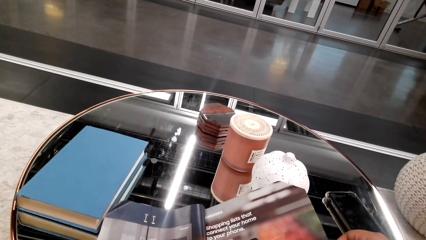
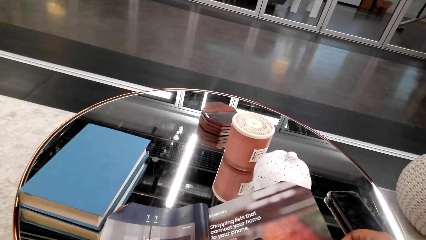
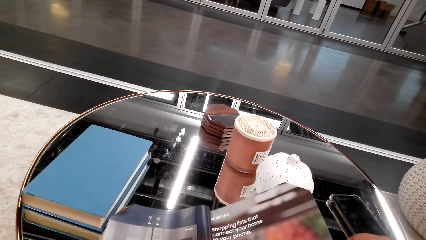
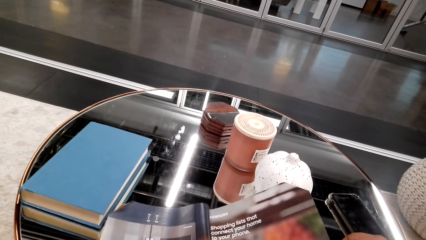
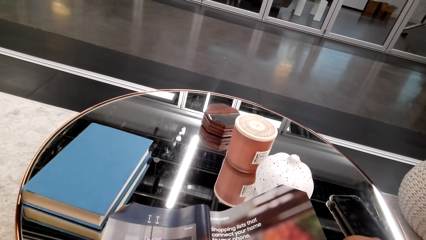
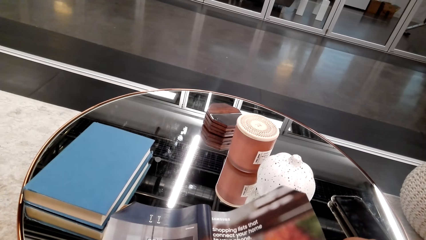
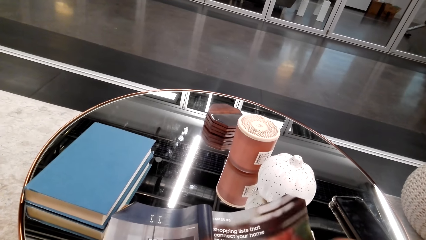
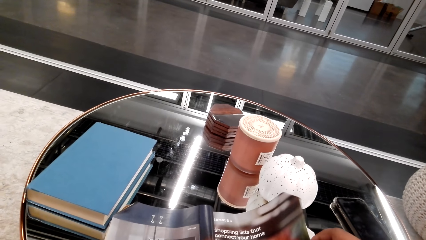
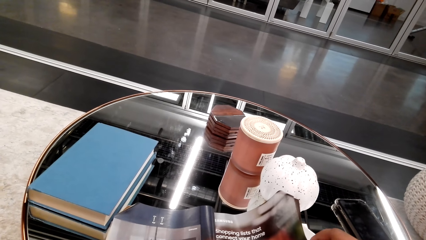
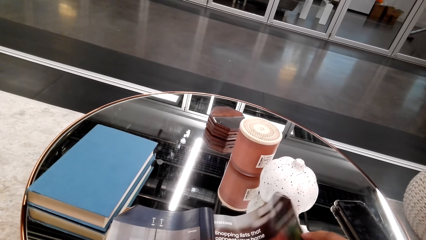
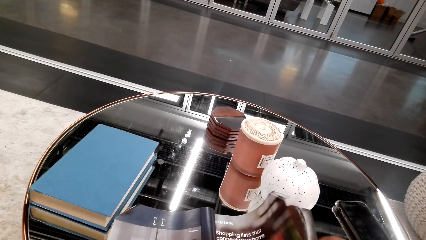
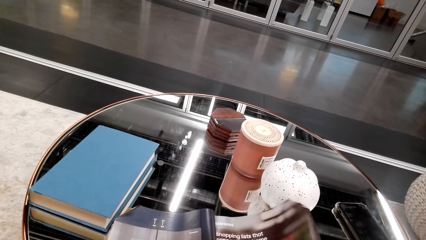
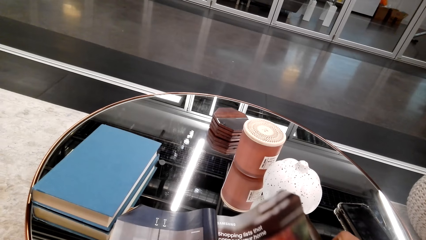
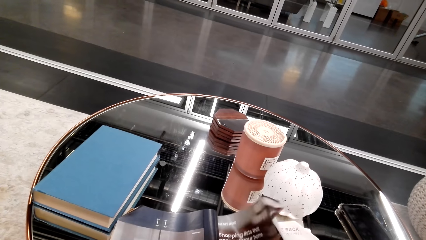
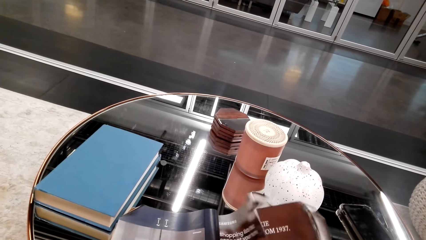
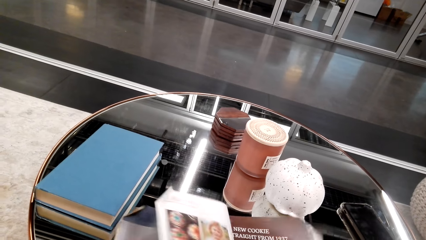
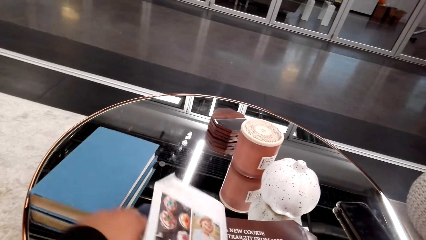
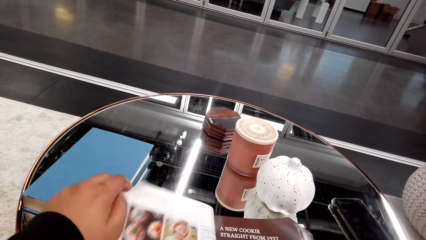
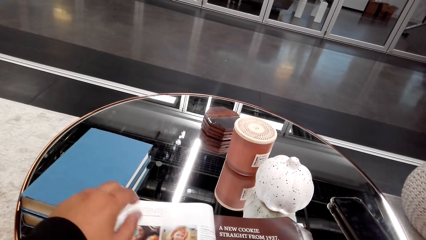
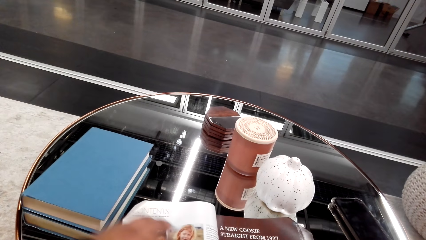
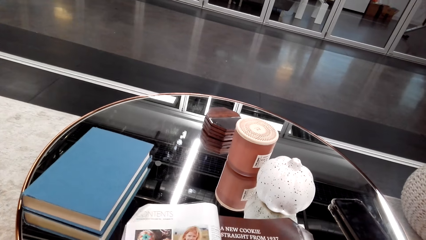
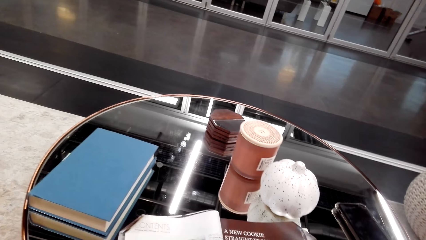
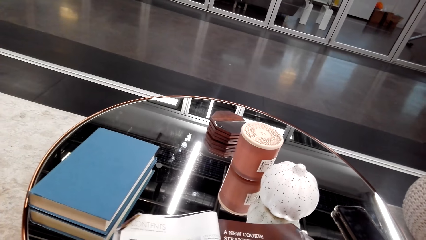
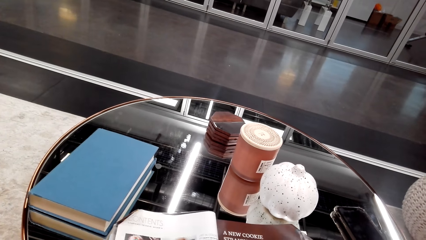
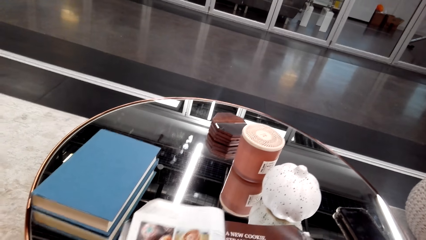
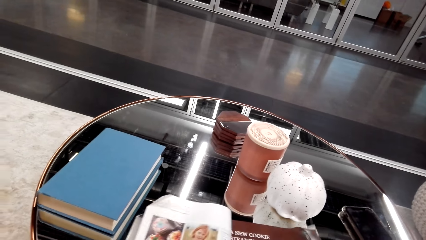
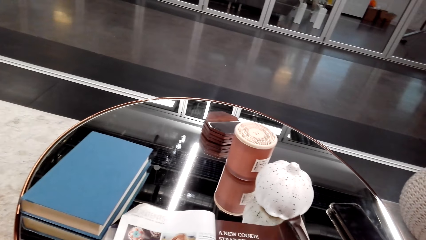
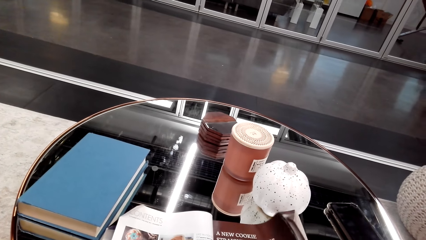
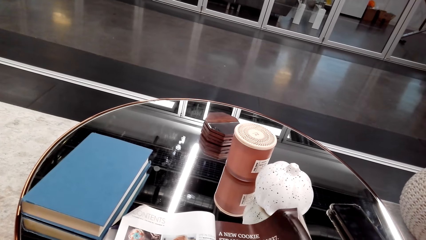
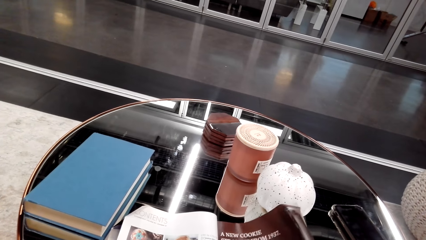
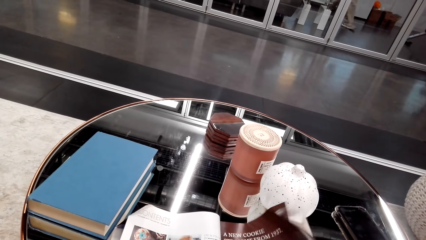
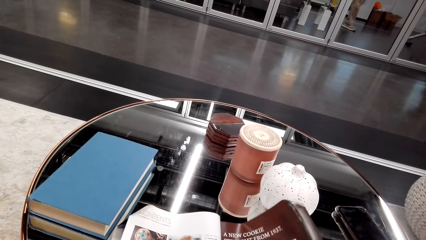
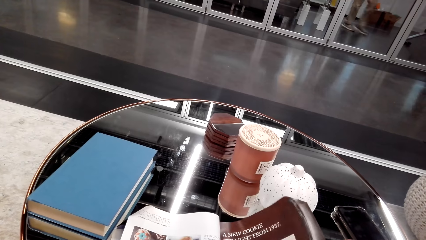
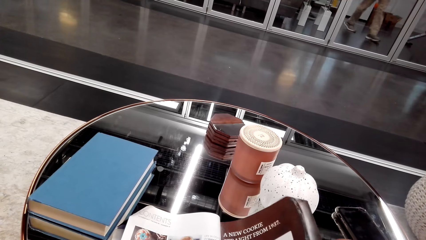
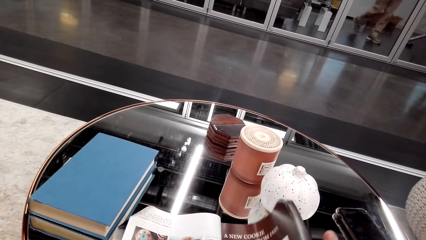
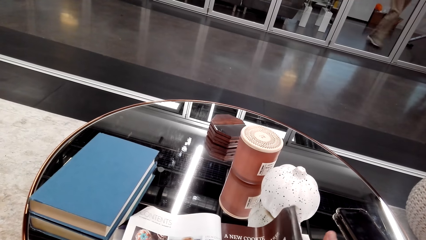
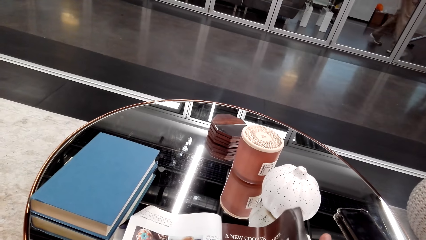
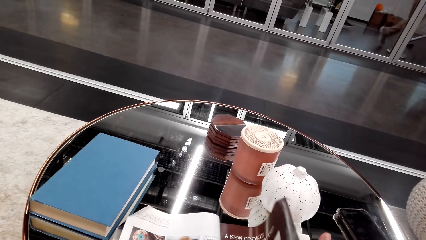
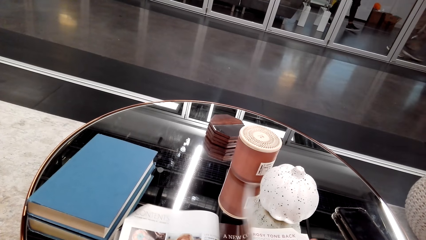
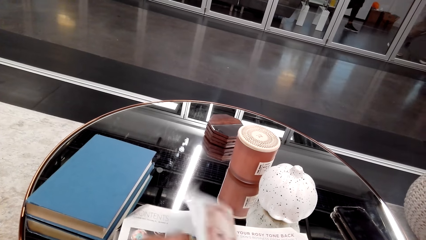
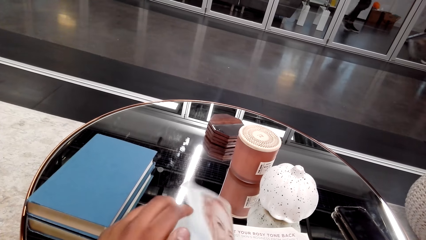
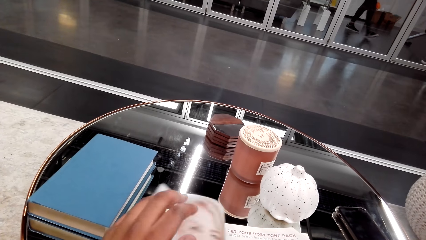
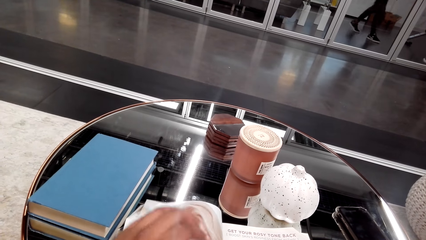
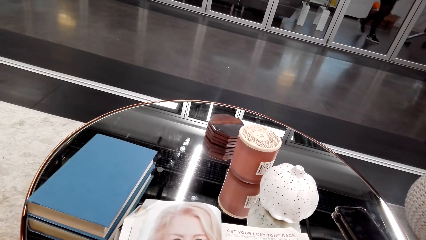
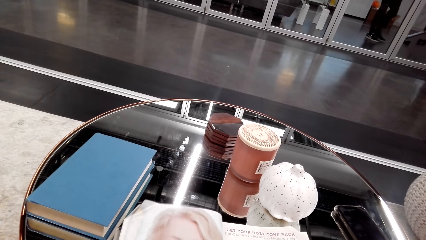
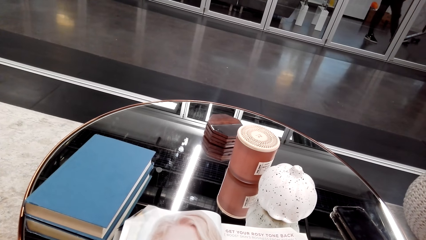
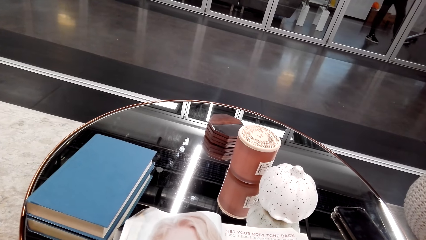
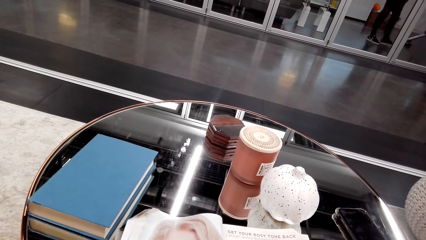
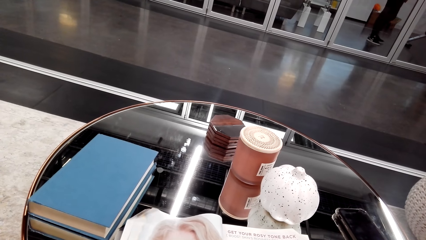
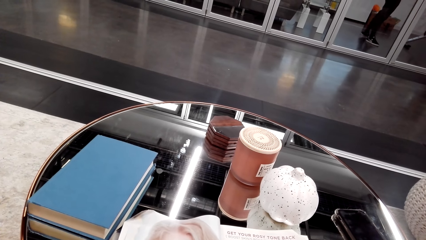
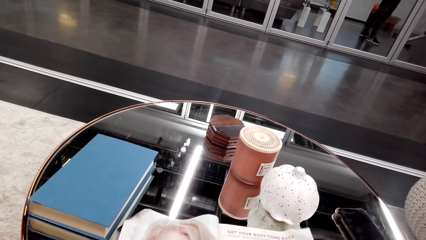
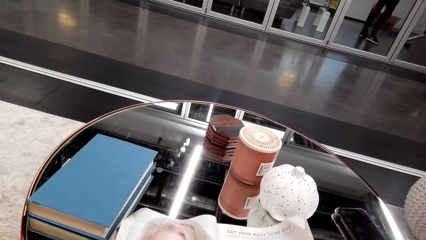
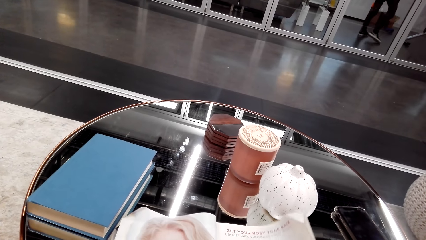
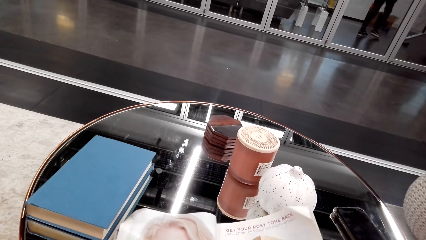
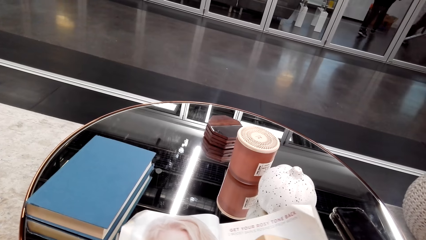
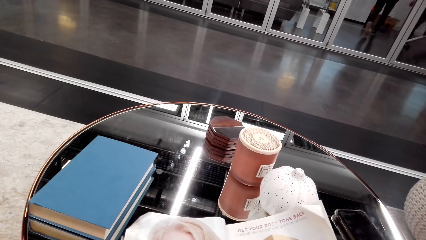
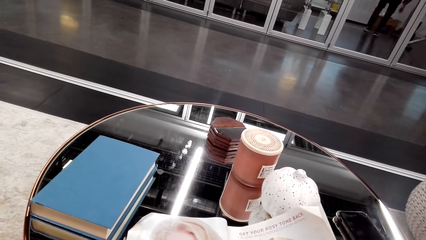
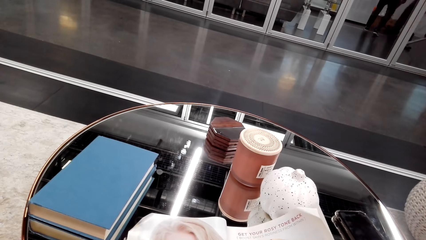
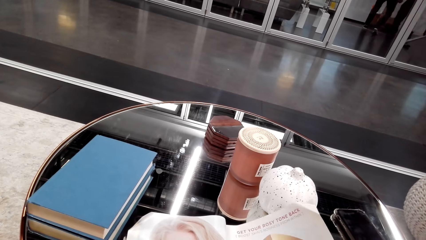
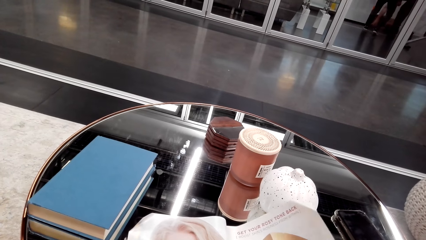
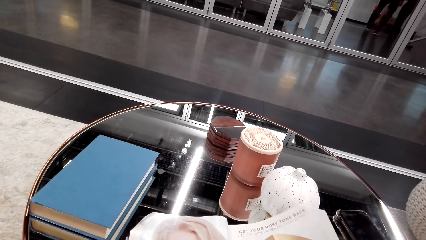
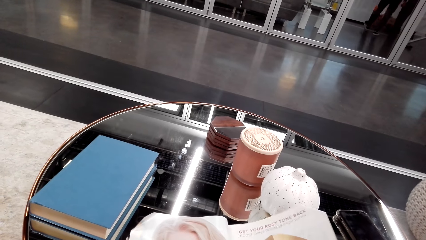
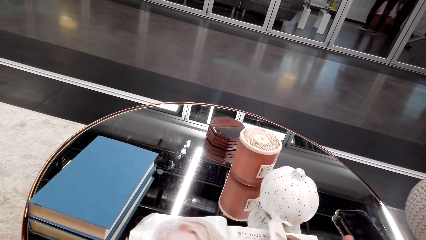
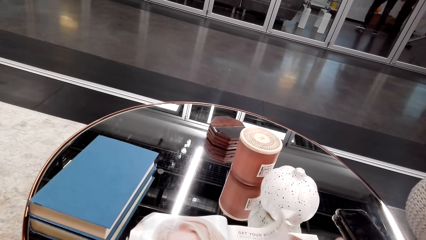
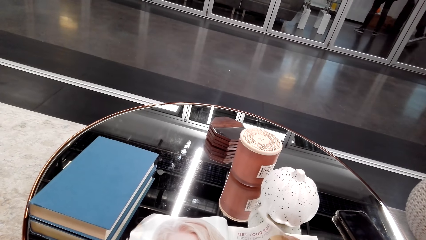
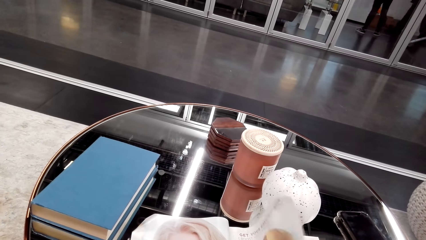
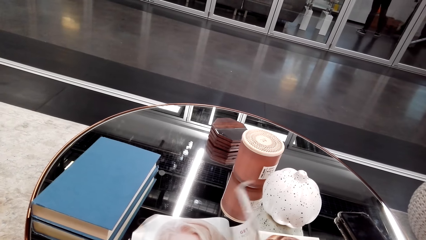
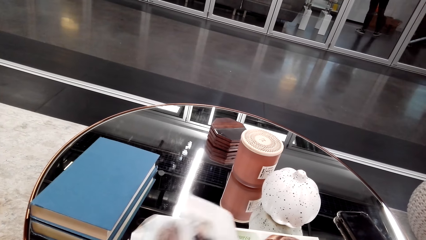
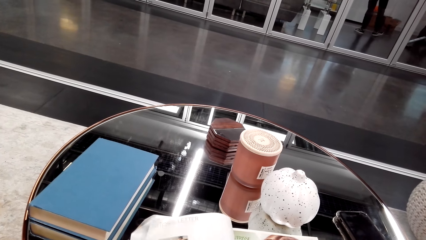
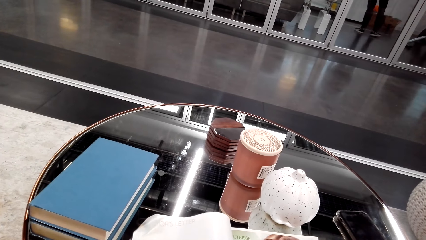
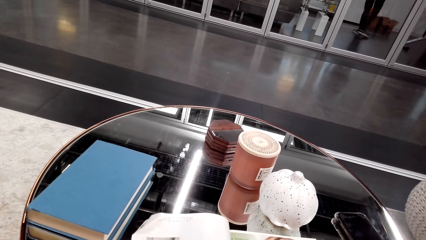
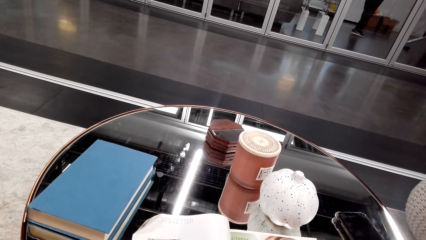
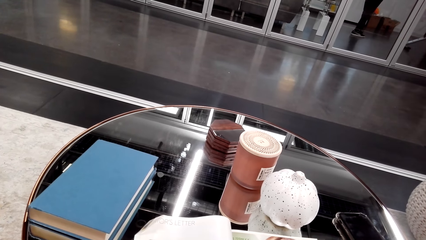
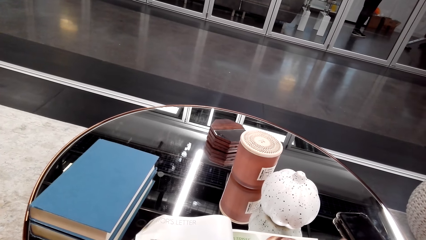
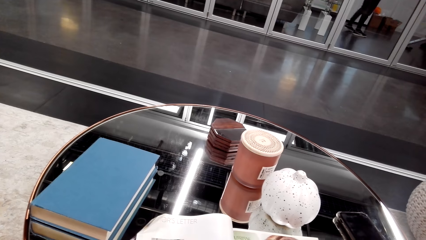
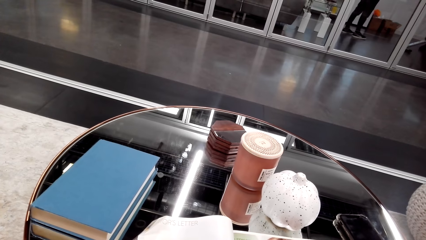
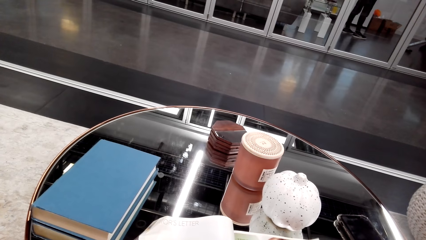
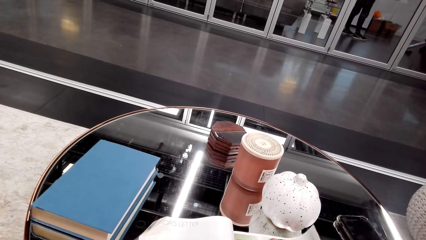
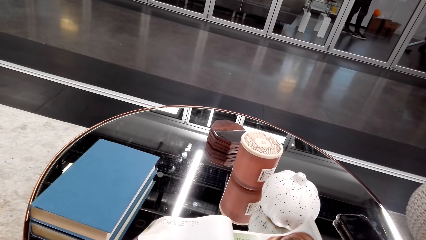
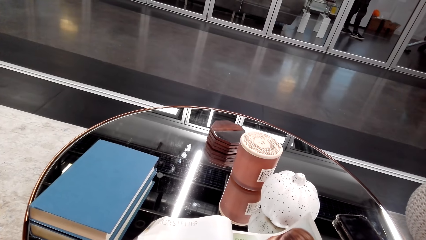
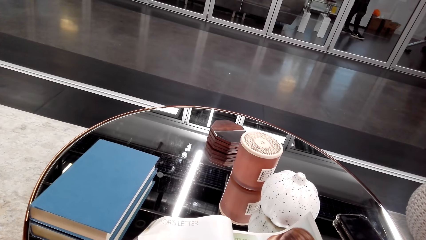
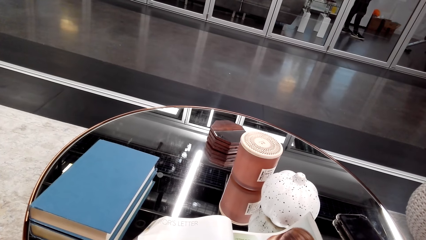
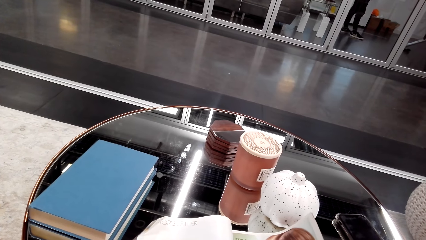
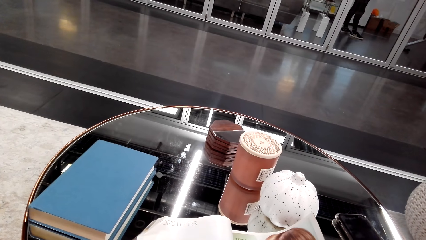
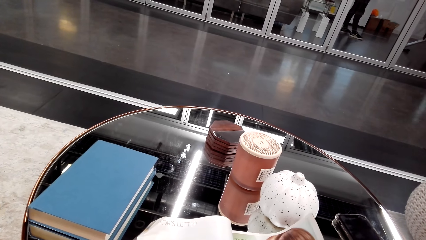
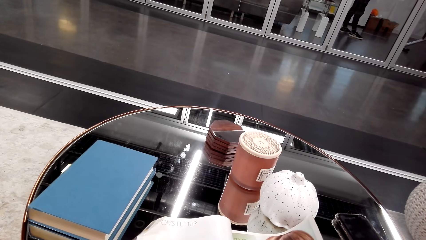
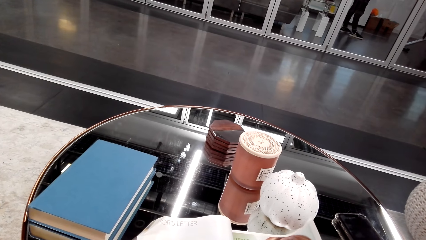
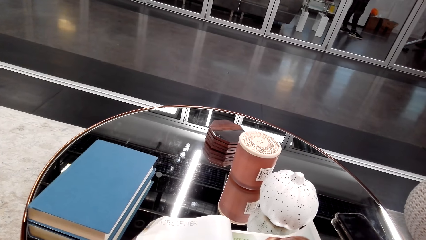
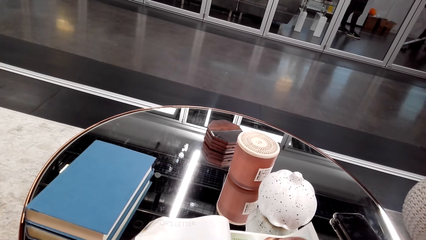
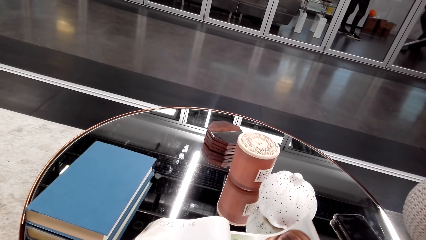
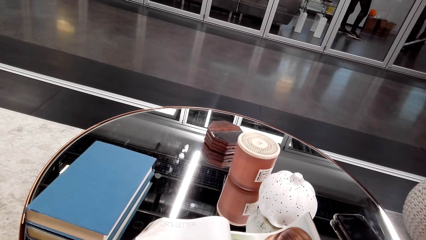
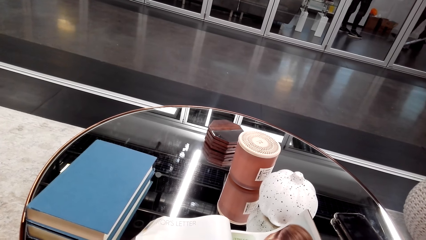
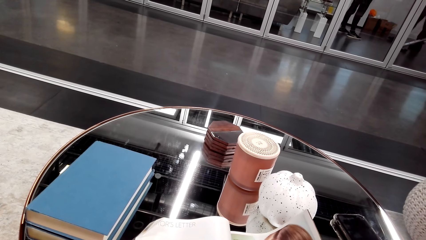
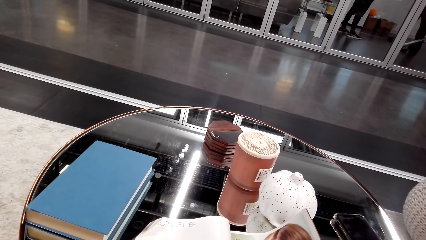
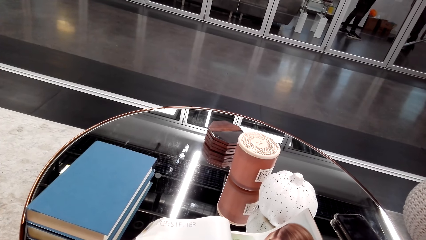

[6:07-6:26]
The camera wearer flips a page. They read a magazine. They flip pages. They read the magazine. They flip a page. They read the magazine.
